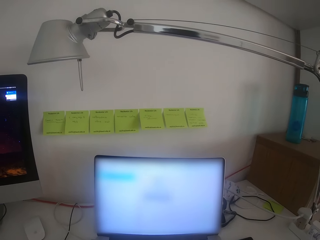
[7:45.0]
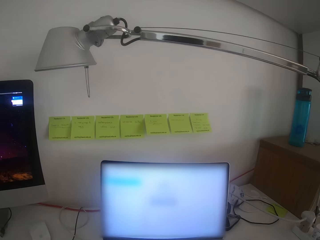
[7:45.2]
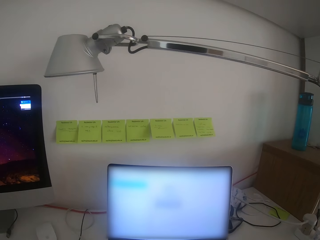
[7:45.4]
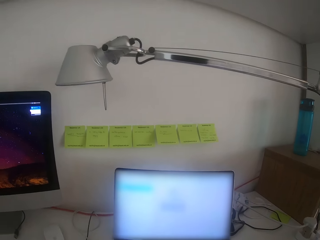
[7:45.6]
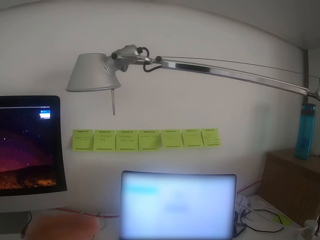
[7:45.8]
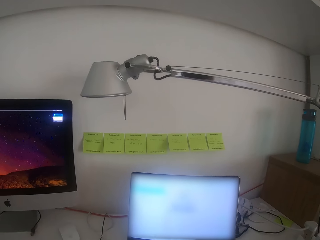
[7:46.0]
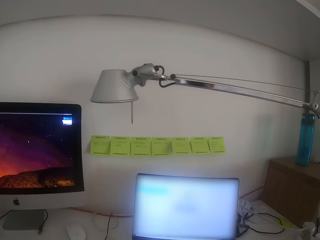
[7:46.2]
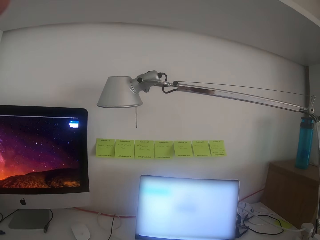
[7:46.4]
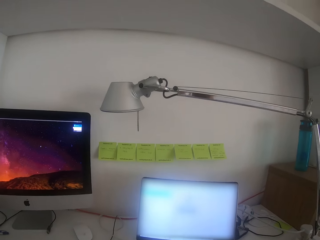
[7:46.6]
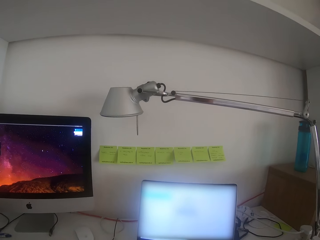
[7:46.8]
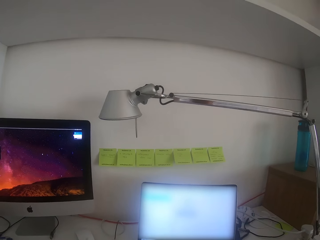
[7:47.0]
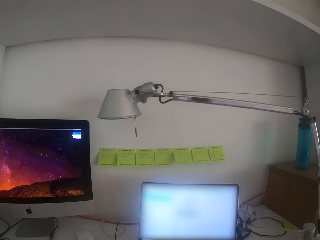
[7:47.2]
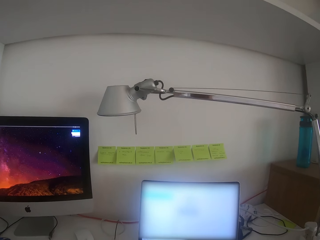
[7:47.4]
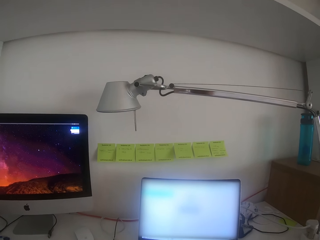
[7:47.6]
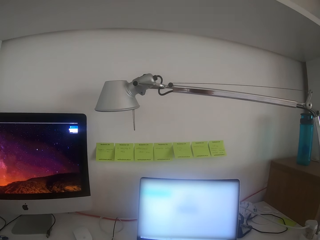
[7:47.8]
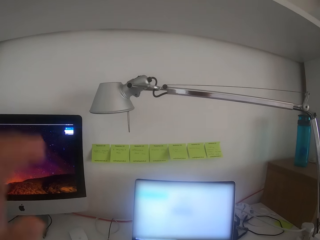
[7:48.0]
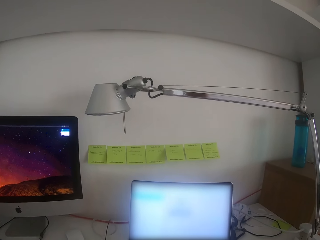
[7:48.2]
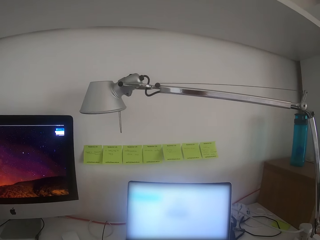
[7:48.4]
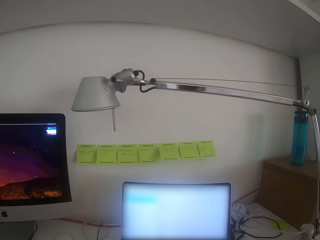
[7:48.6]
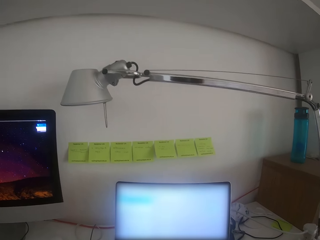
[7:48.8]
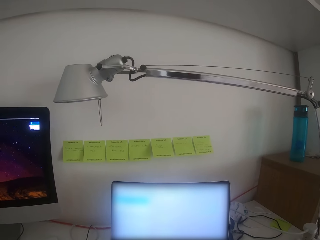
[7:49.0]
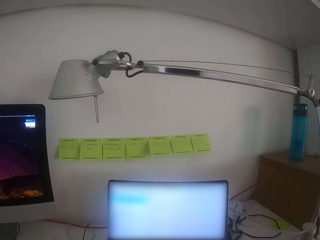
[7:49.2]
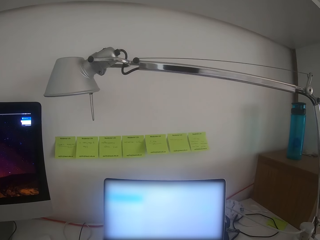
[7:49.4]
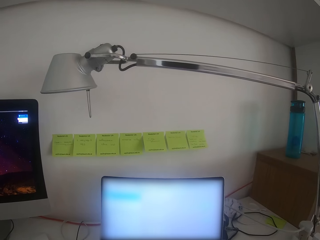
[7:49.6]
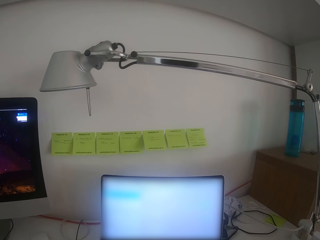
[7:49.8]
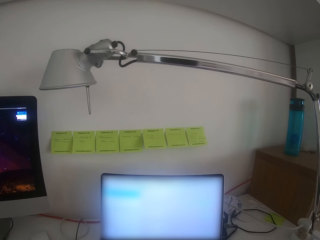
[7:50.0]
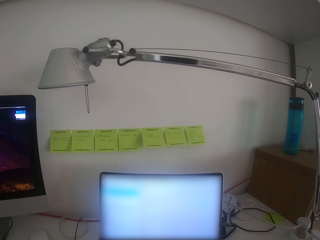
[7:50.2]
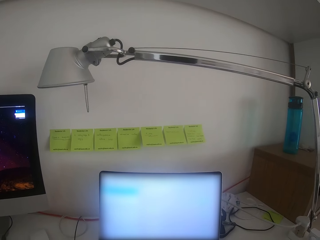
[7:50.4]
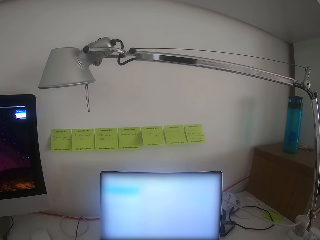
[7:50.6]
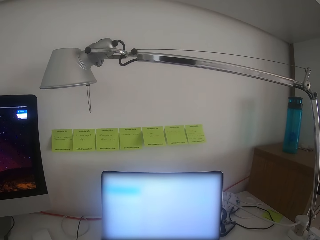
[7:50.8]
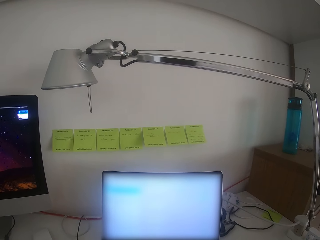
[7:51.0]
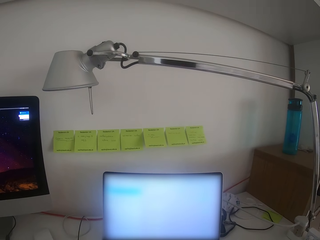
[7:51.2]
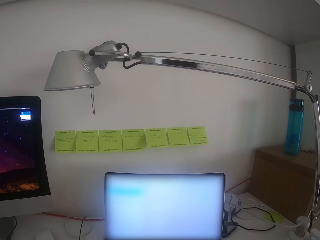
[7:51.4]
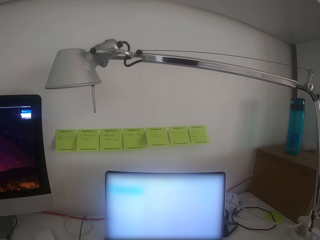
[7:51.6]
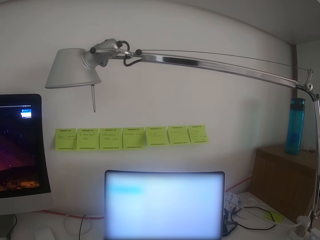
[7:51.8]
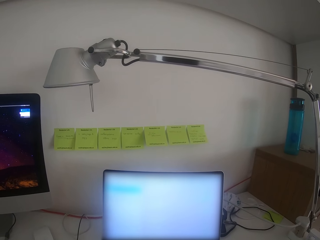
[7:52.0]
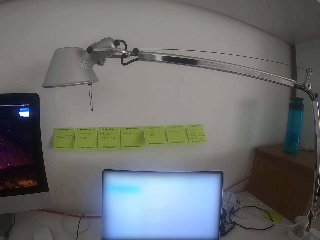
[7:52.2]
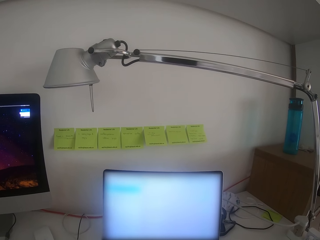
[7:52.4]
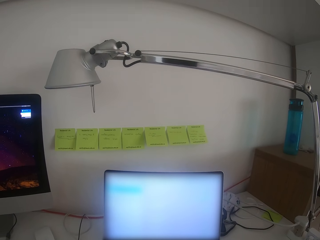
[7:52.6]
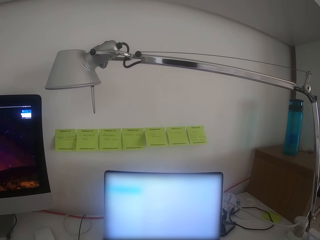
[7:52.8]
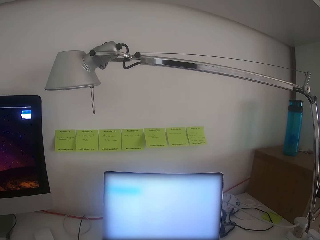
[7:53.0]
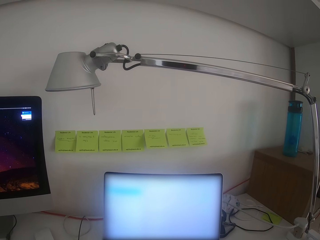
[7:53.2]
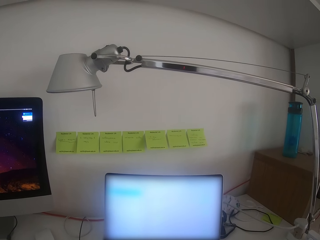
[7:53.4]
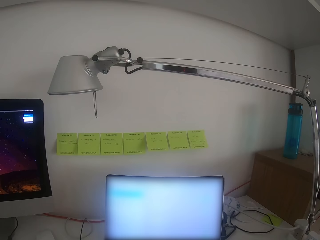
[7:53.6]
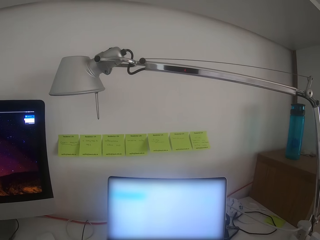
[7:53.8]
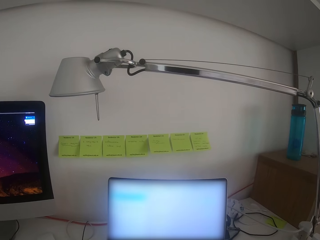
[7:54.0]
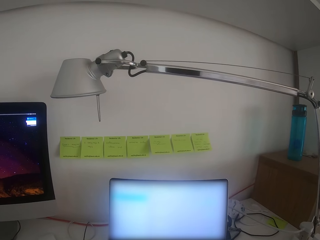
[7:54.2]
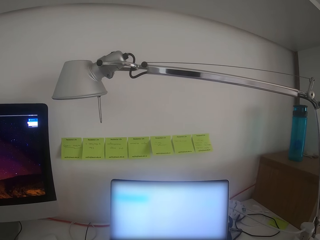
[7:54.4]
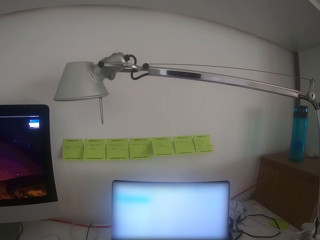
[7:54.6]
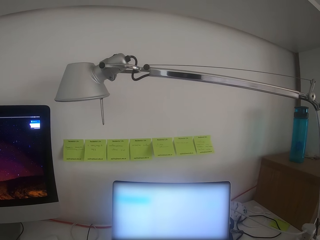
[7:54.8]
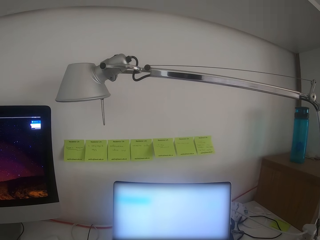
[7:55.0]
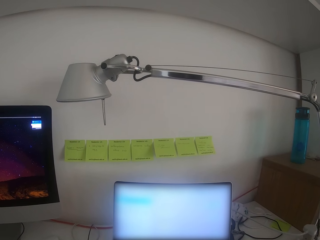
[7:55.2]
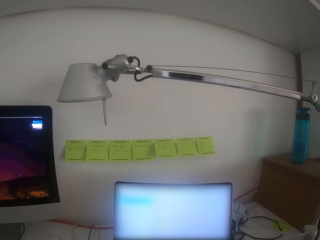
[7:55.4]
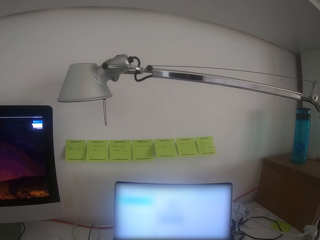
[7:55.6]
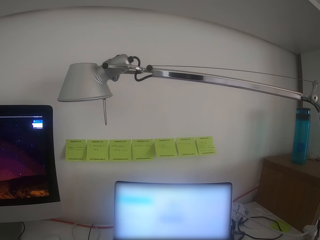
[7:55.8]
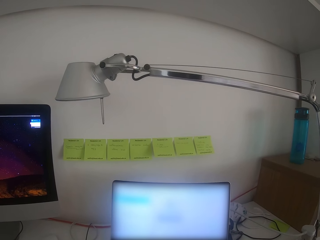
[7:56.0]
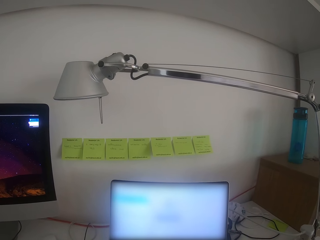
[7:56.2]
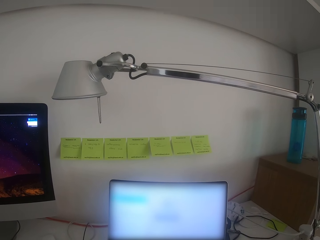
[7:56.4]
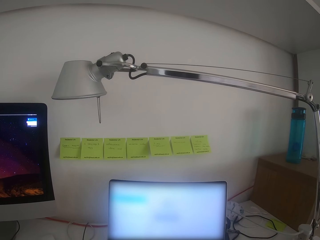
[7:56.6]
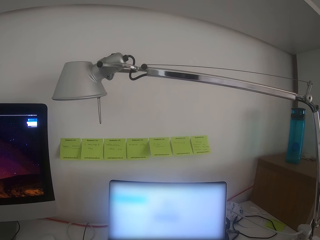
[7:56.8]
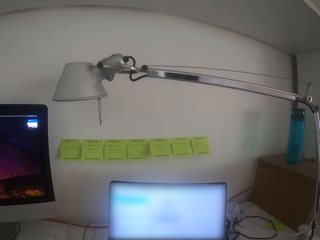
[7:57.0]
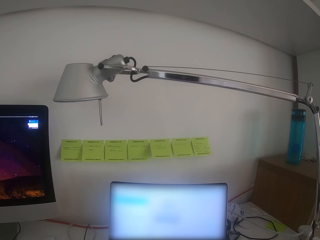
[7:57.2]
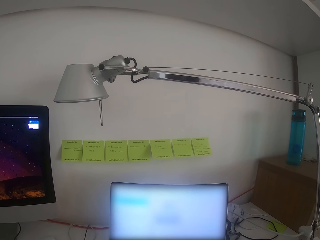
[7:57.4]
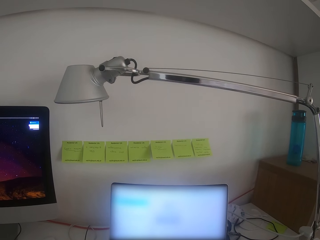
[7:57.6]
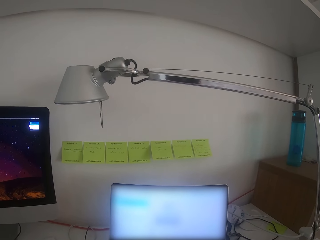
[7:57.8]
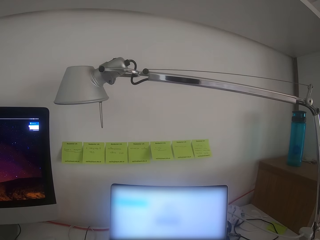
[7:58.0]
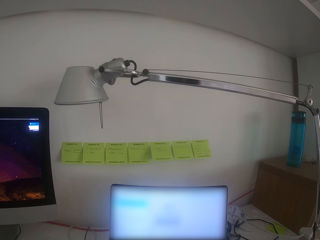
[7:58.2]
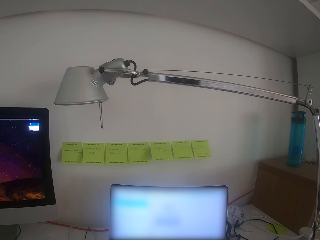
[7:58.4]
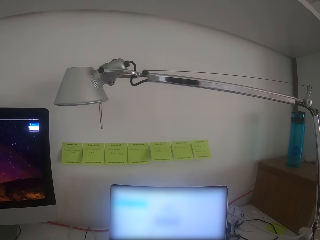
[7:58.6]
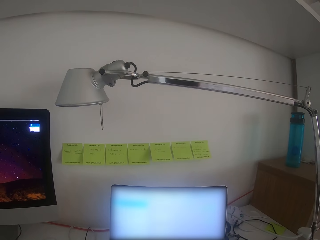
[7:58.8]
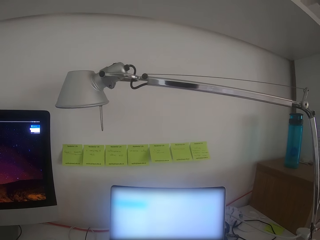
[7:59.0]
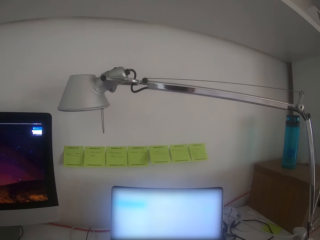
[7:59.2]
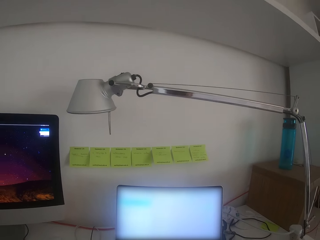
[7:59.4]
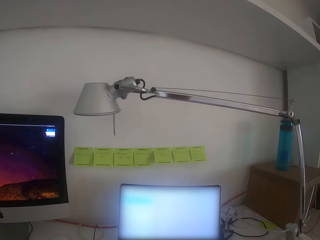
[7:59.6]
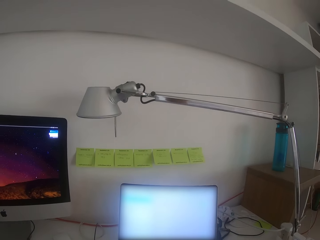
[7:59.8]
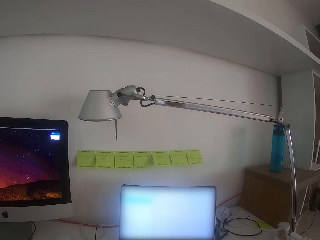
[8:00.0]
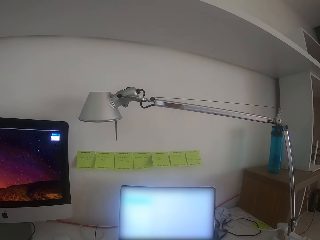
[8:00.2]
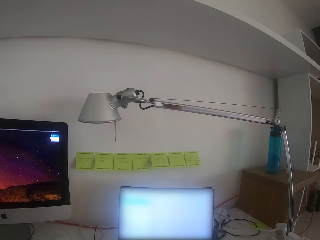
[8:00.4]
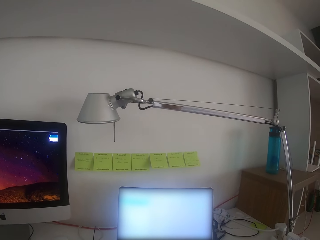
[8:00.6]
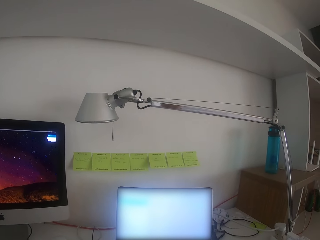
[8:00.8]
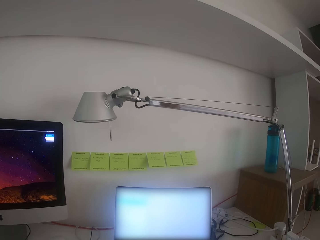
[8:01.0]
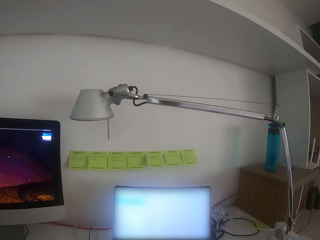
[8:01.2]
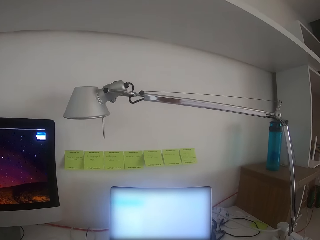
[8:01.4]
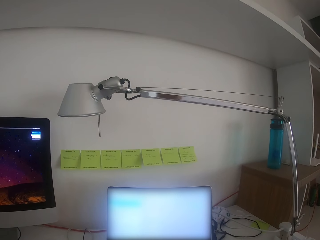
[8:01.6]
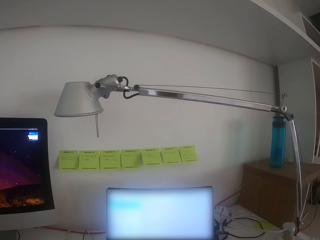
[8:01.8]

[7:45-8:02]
The camera wearer adjusts a camera. He raises his hand. He operates the laptop. He types on the keyboard.

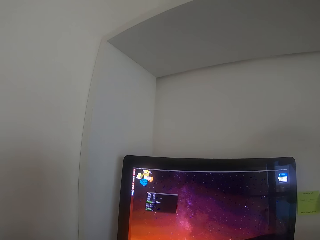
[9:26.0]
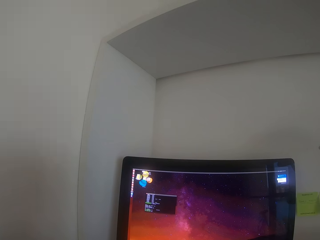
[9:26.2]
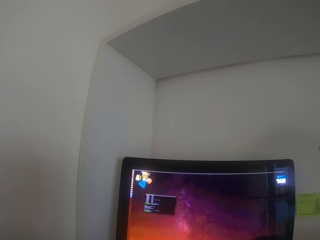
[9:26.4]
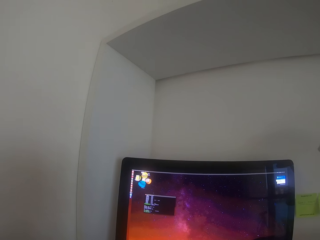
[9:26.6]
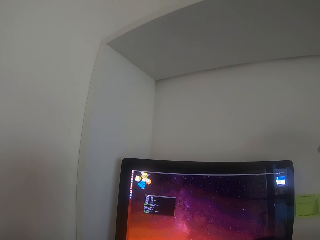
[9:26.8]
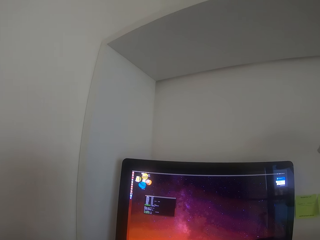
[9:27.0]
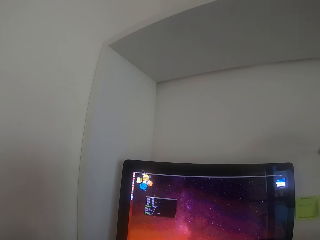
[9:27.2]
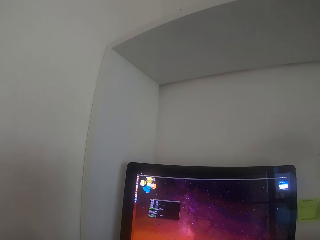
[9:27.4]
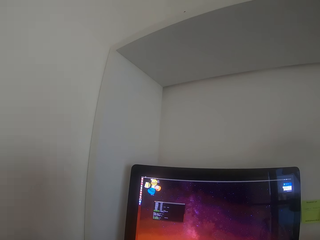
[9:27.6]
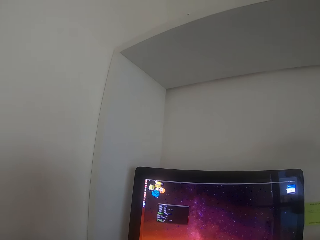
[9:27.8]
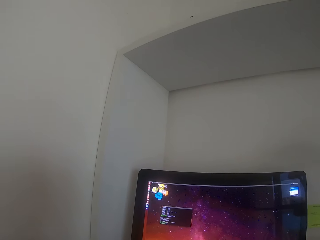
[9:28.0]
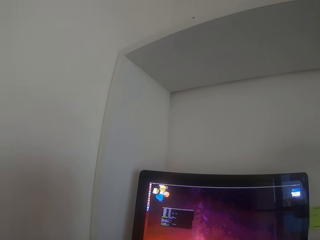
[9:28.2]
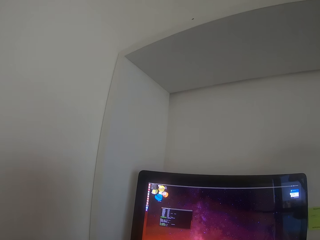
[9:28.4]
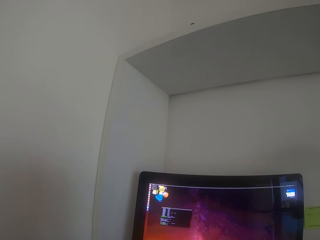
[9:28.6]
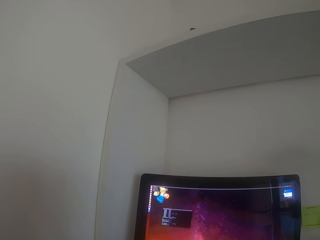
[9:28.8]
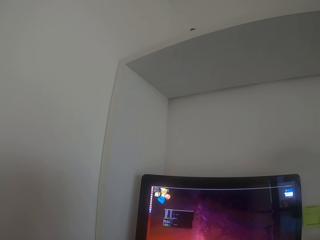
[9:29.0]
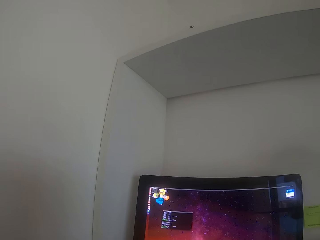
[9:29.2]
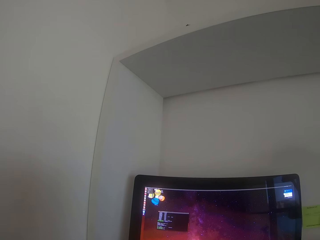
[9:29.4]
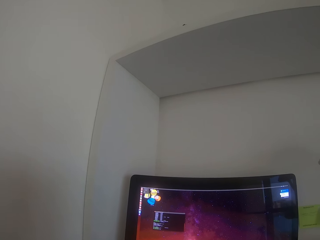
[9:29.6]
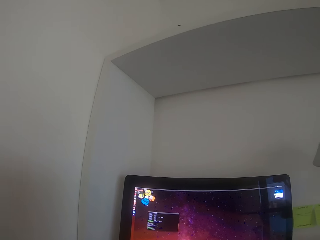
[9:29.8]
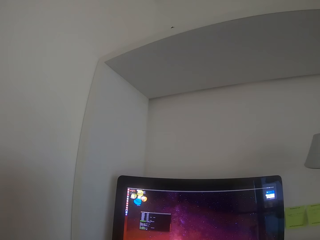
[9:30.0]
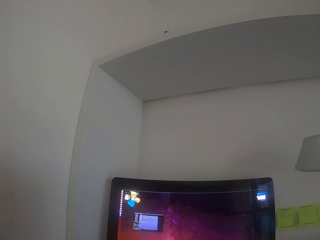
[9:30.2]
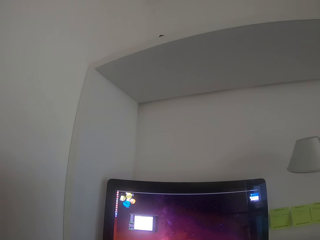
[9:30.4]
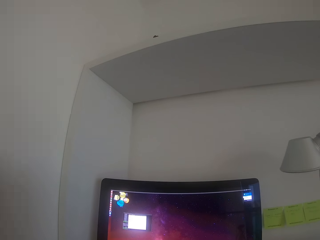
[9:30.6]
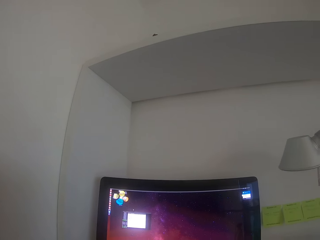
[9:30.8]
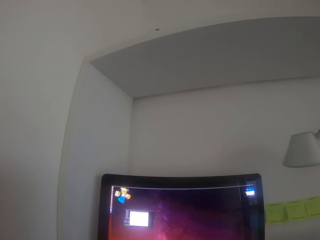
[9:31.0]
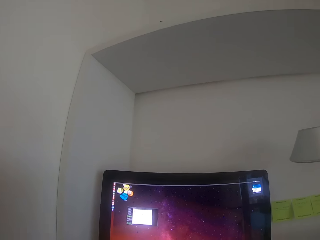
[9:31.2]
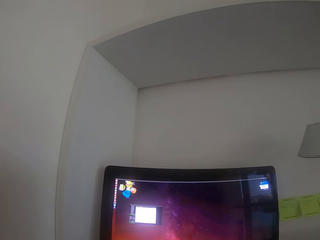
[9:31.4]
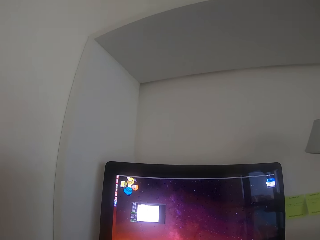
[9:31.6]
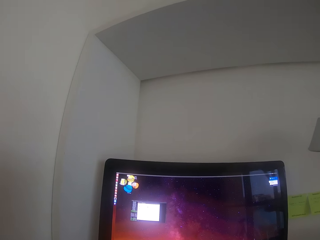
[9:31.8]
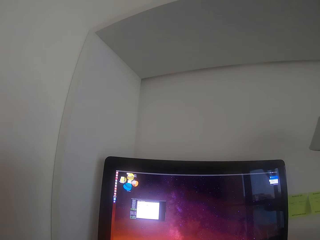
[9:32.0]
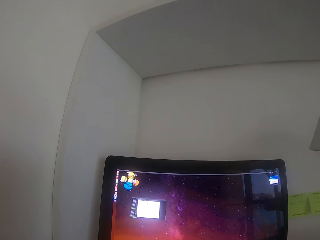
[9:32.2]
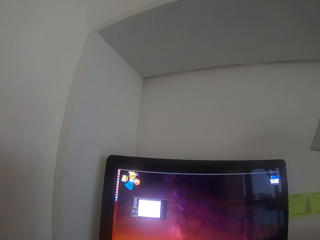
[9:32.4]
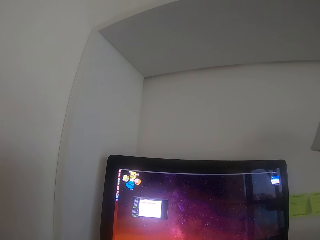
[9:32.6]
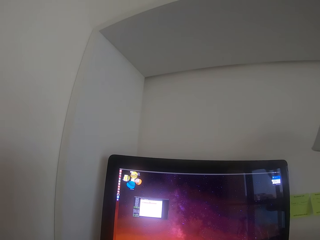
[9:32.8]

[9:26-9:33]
The camera wearer focuses on the monitor.
